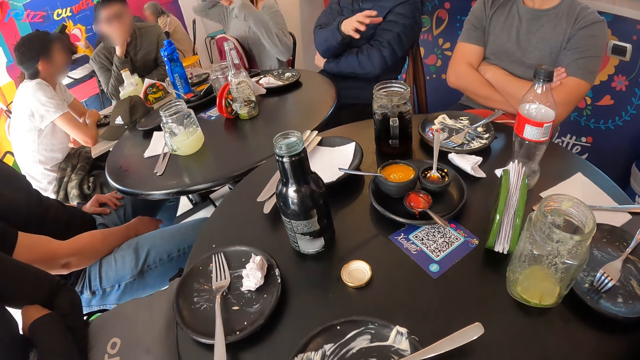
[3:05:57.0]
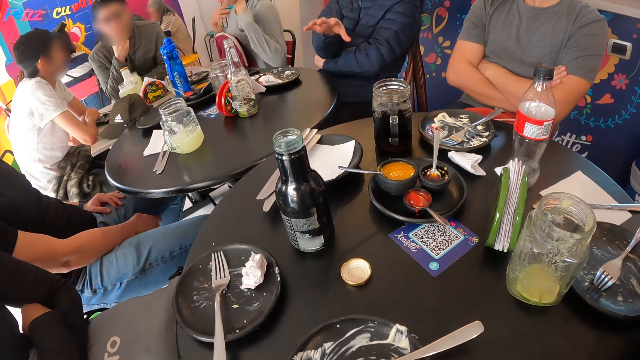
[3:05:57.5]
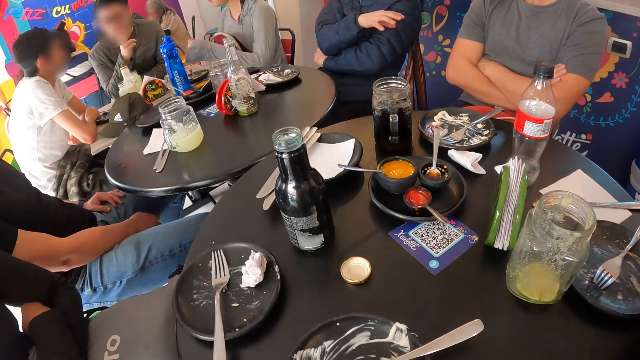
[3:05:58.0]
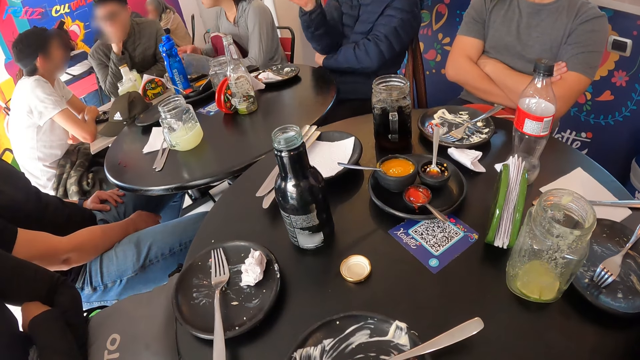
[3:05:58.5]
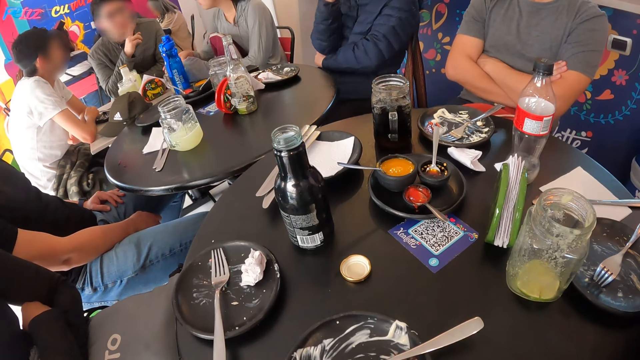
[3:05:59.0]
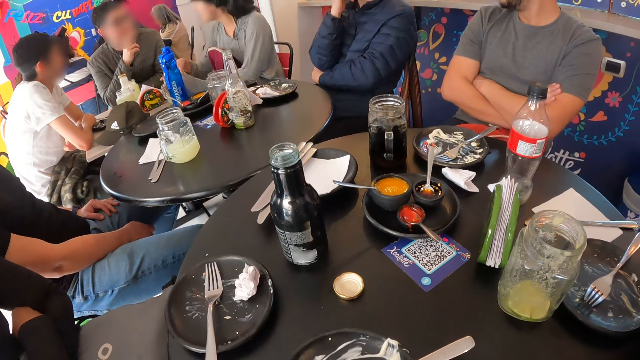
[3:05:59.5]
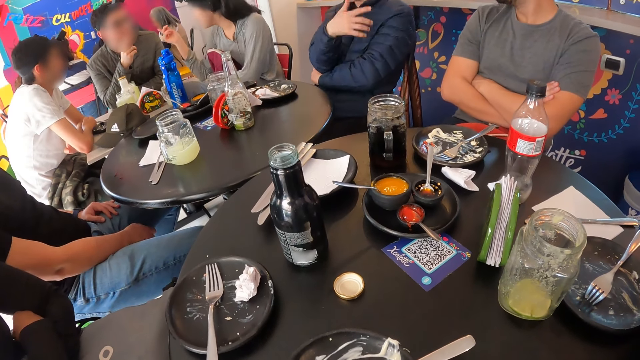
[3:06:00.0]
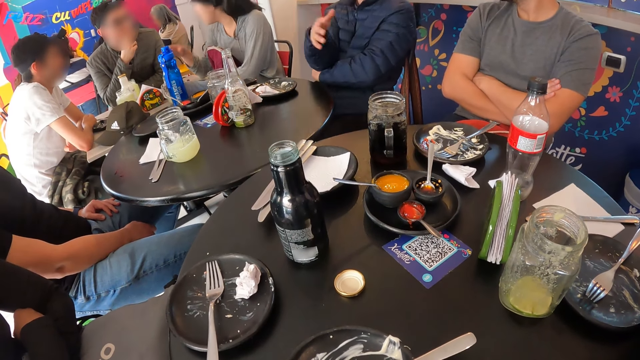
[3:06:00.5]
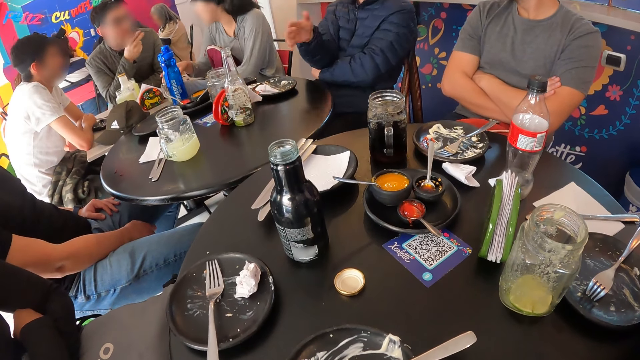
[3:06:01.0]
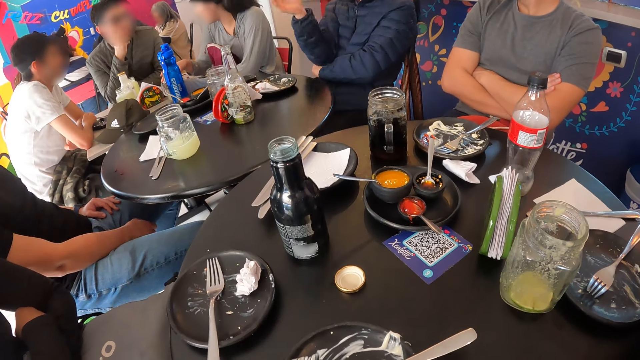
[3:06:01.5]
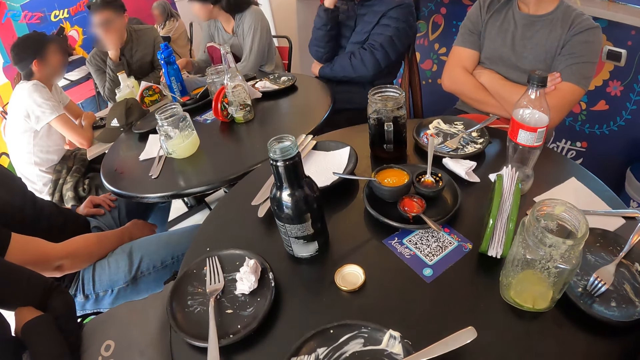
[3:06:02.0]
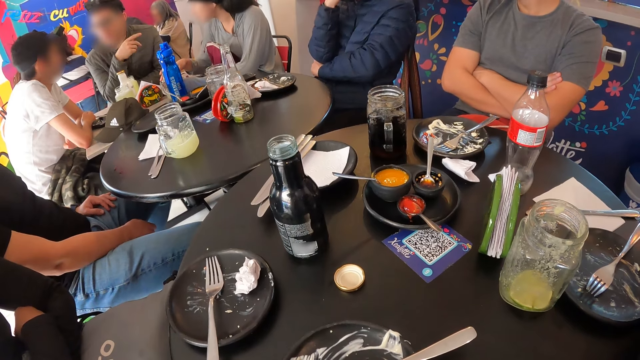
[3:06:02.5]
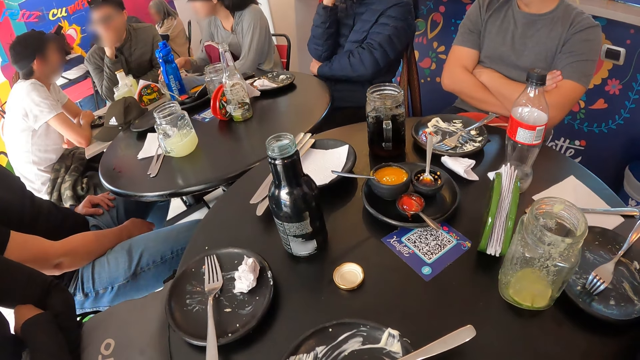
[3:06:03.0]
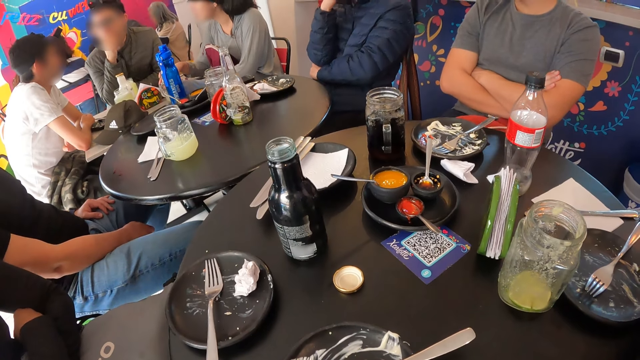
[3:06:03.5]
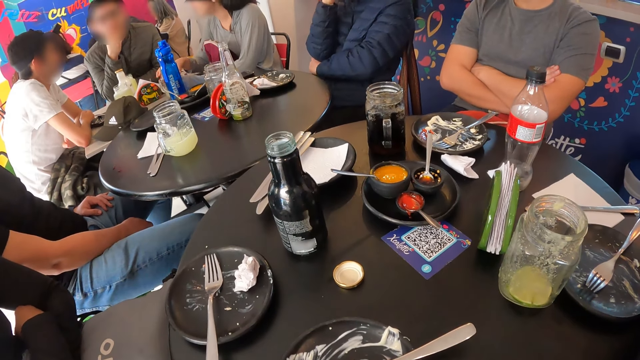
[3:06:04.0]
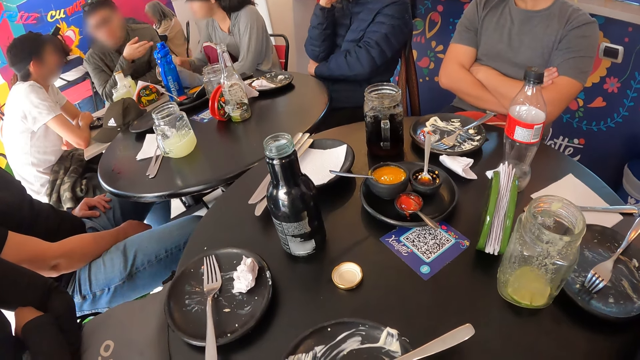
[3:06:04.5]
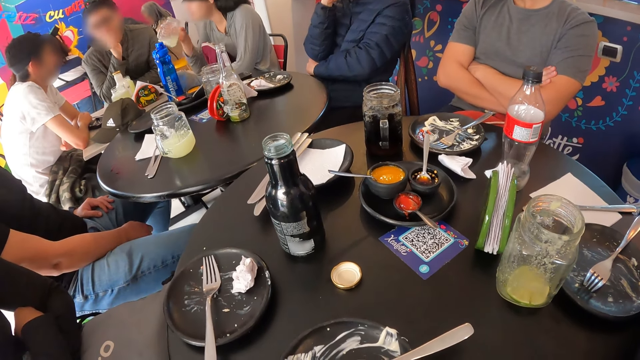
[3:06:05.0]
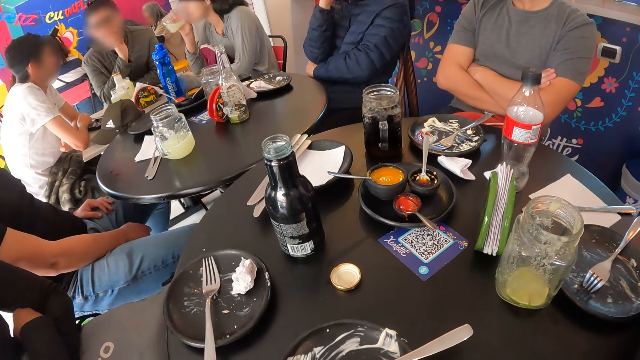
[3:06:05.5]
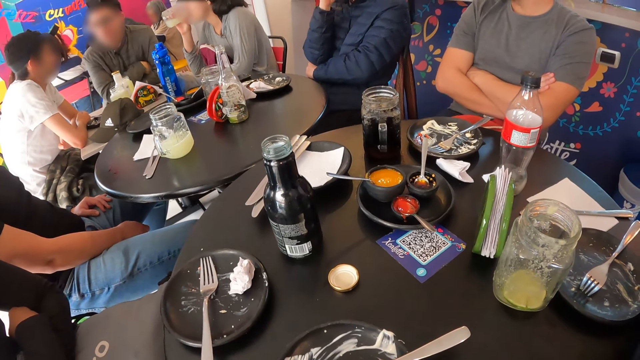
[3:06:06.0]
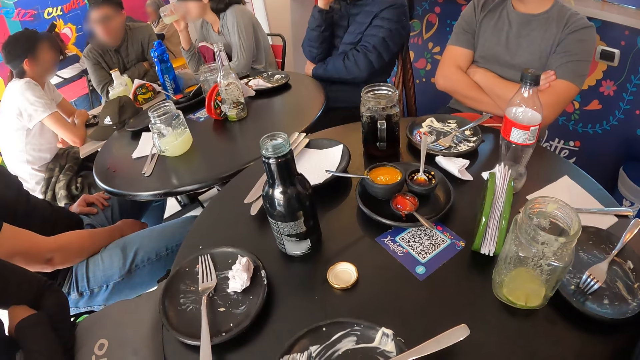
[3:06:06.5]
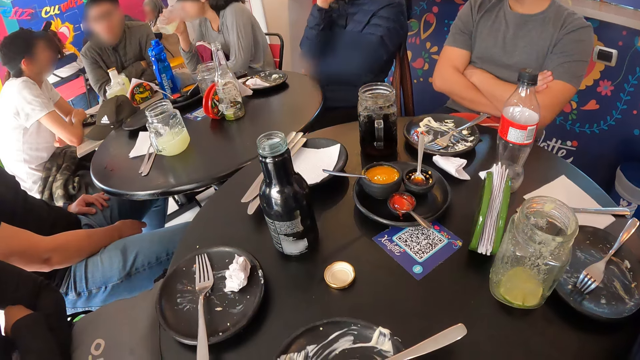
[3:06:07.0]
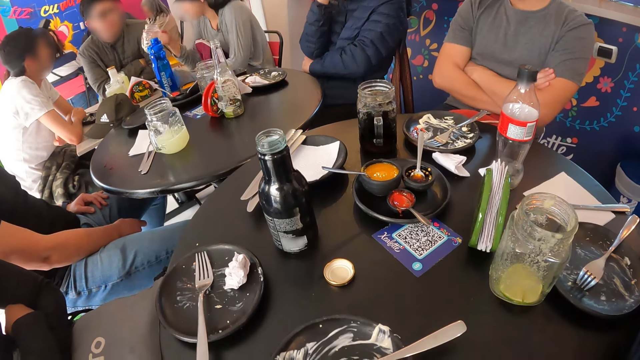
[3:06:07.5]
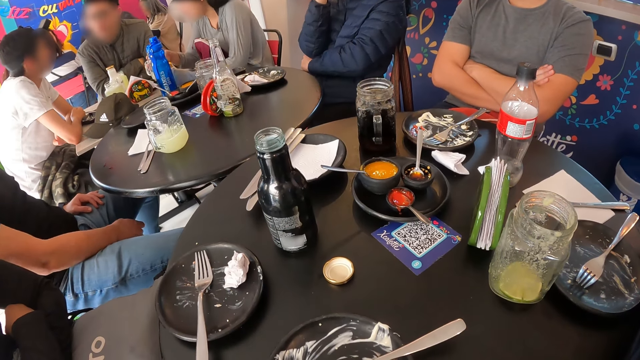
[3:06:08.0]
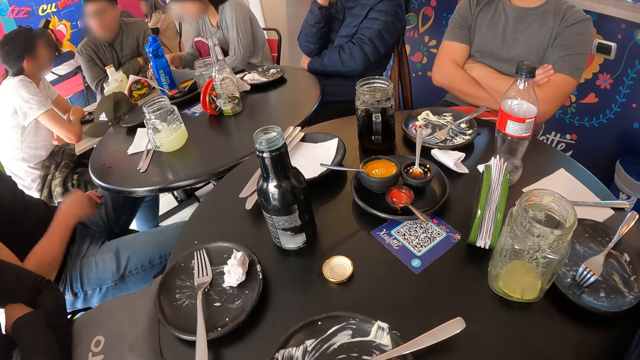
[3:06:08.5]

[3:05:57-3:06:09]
A man moves a hand. A woman holds a cup on a table with both hands. The woman interacts with a person. The woman picks the cup from the table with her right hand. The woman drinks juice from the cup in her right hand. The woman drops the cup on the table with her right hand.

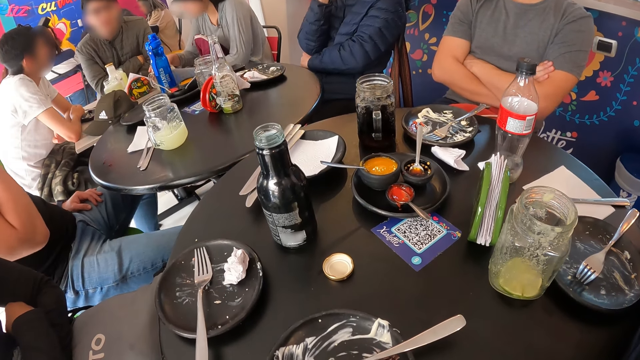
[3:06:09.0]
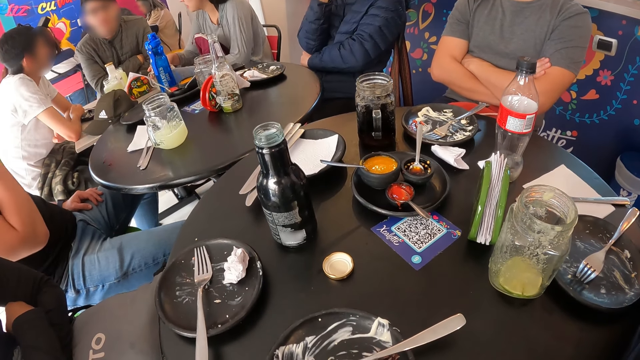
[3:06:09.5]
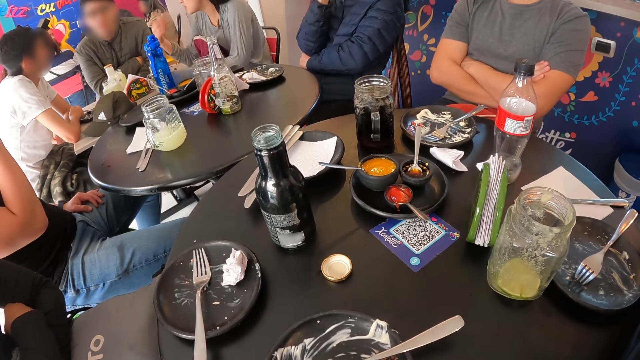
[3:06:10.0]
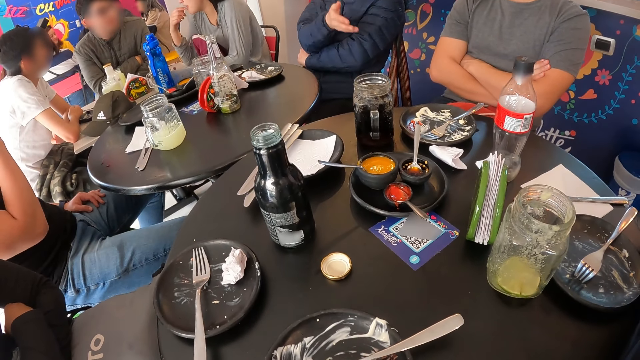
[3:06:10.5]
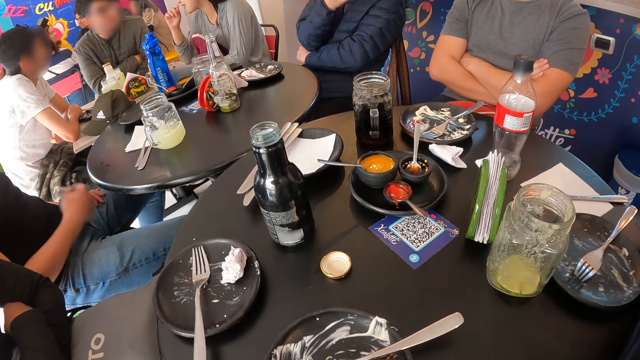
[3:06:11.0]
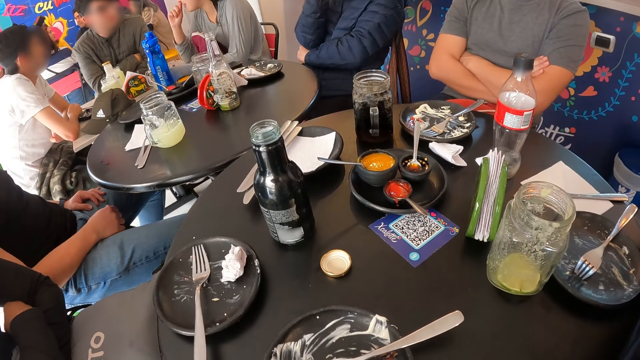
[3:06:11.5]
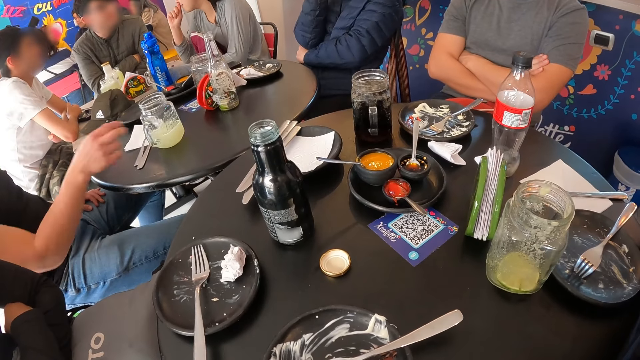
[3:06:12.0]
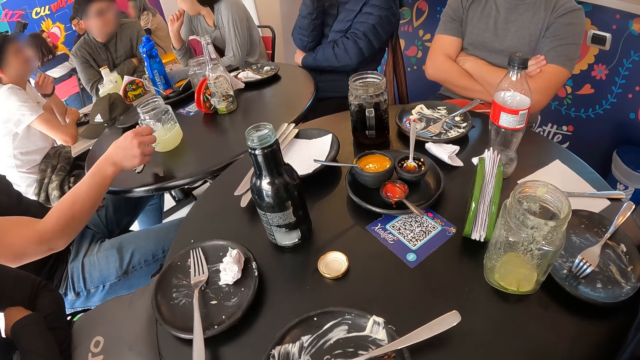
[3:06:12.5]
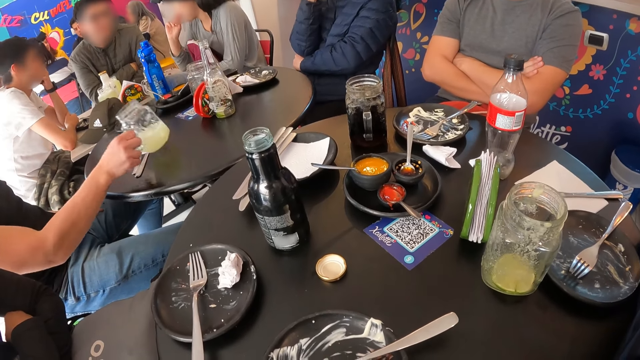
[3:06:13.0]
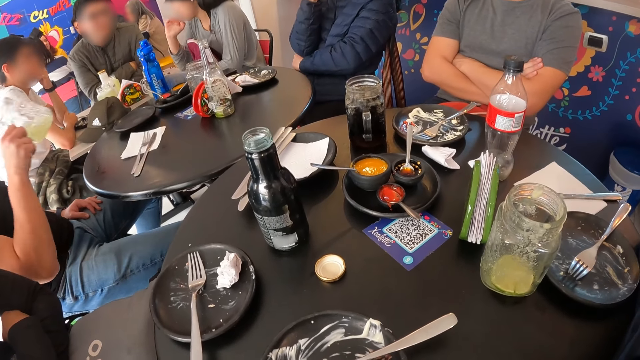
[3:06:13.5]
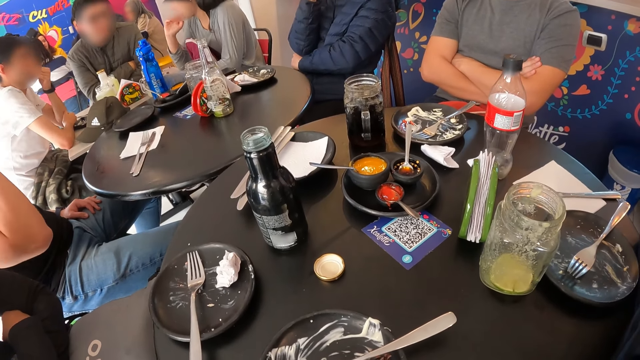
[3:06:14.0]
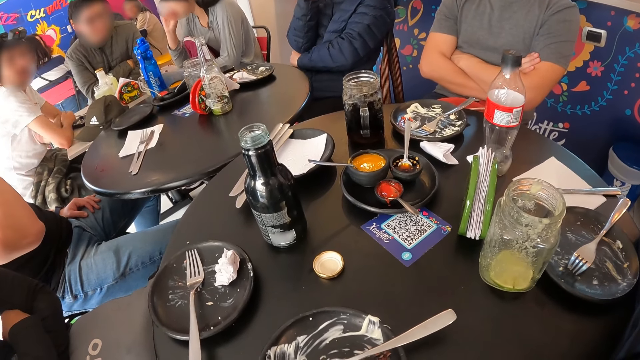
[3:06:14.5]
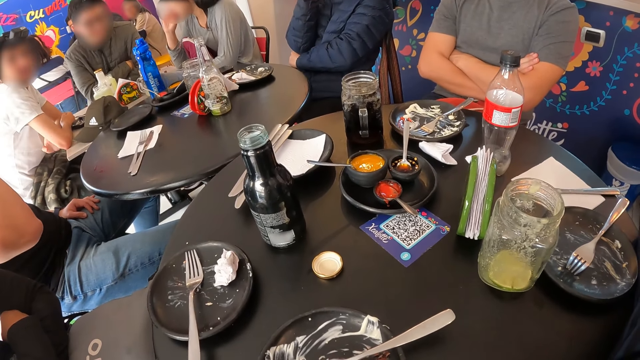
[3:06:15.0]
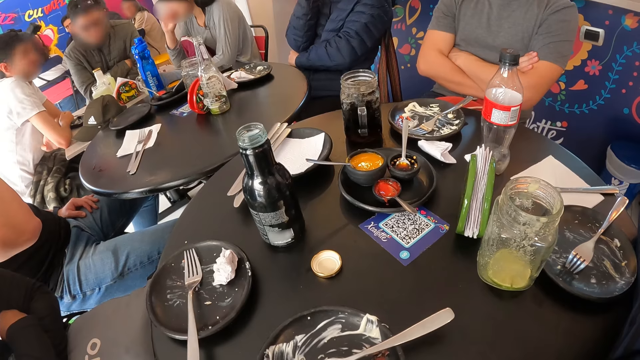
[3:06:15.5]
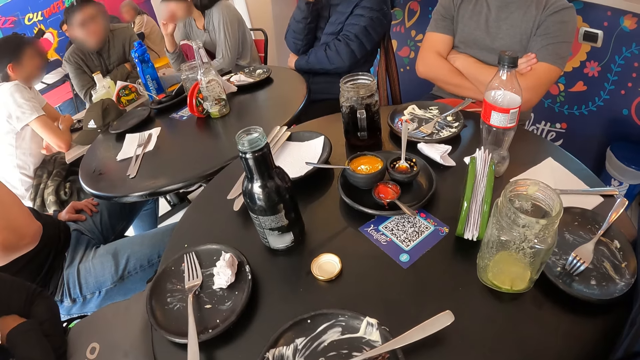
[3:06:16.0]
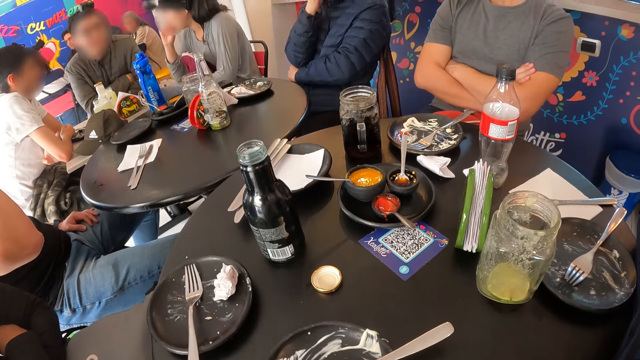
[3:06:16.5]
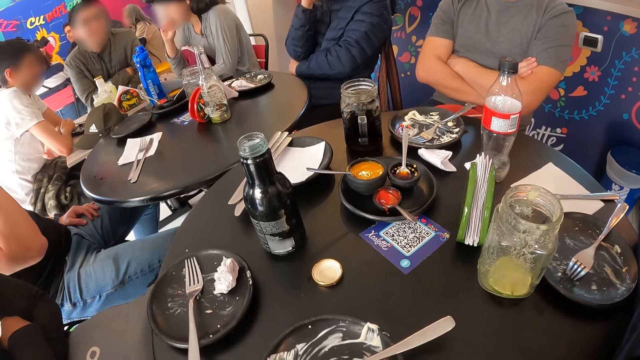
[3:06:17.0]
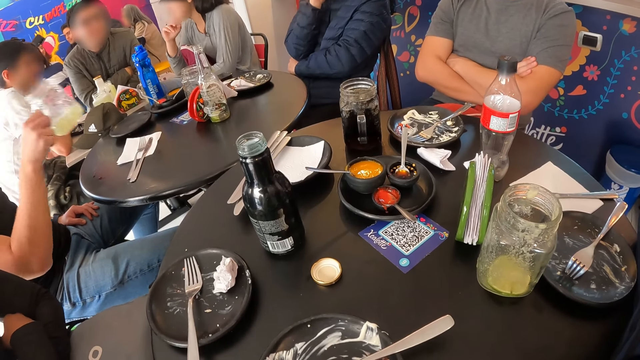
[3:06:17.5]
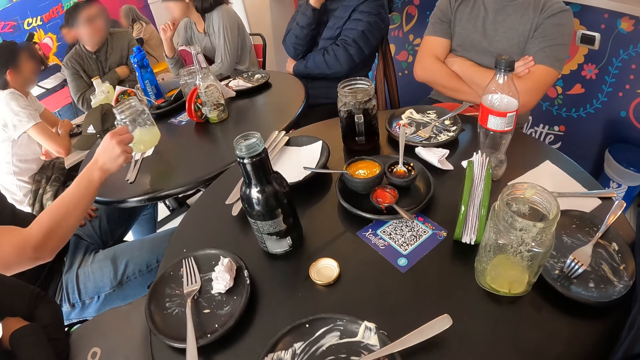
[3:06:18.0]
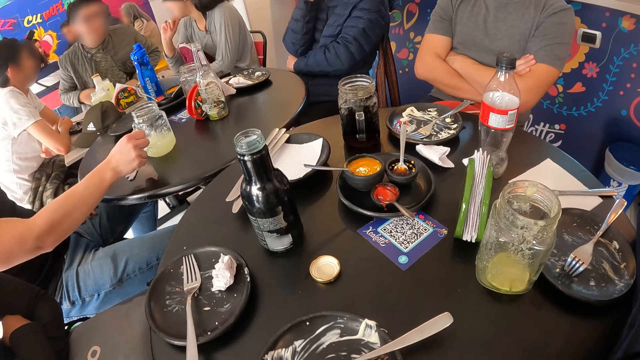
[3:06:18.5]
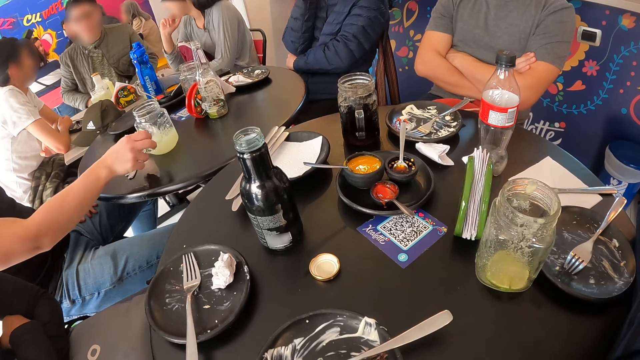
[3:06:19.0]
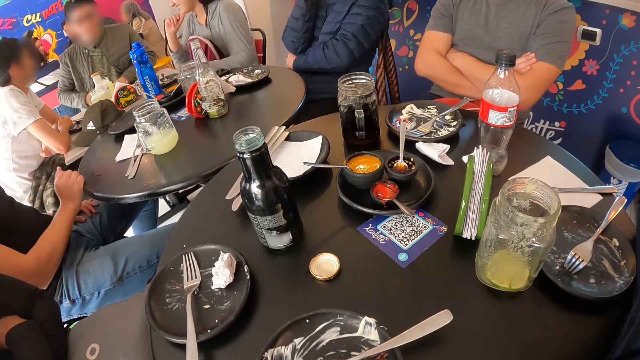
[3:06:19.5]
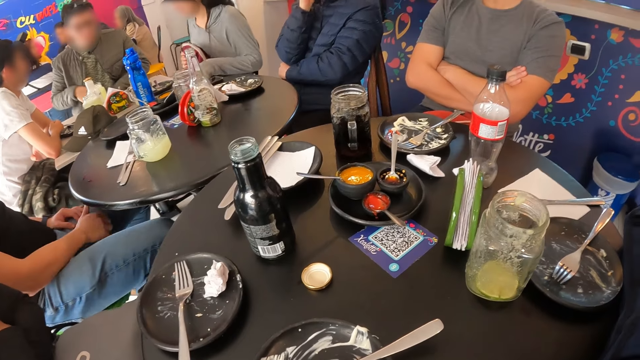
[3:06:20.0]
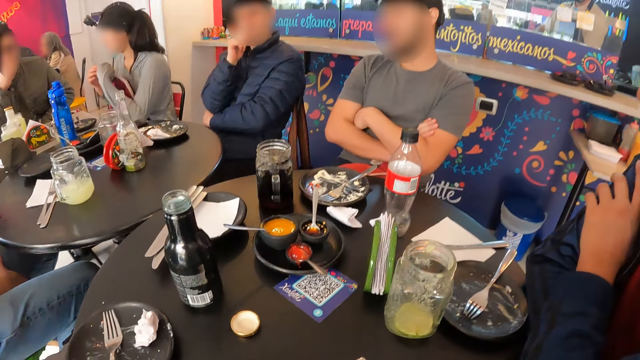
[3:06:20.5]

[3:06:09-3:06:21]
A woman puts a glass on the table. The woman interacts with another person. A man picks a cup from the table with his right hand. The man drinks juice from the cup in his right hand. The man drops the cup on the table with his right hand.
